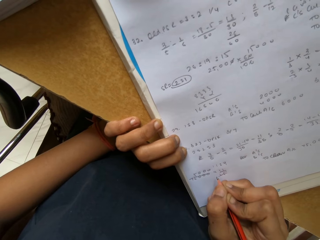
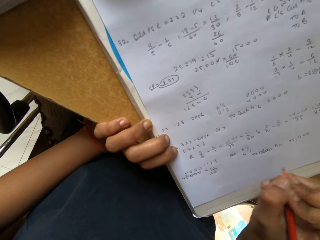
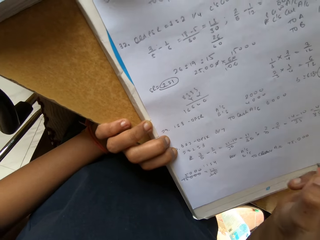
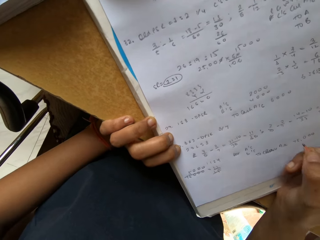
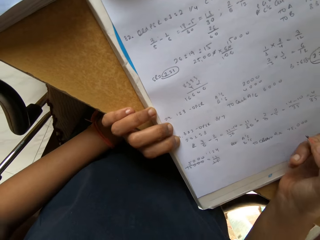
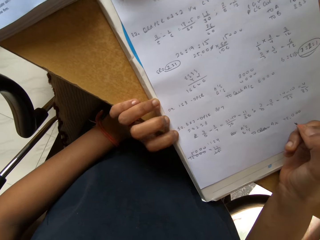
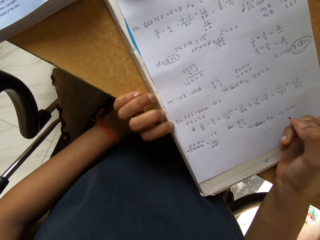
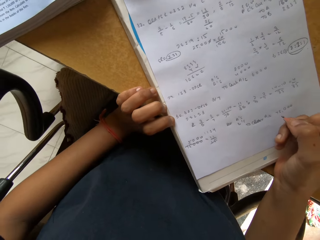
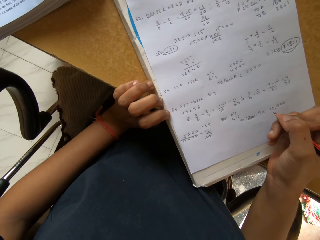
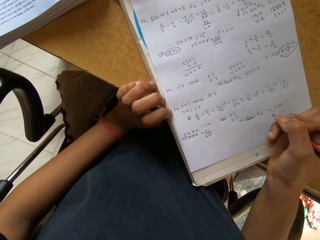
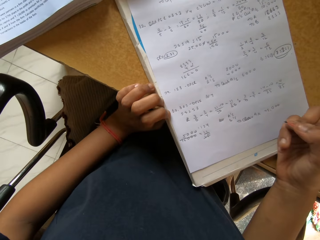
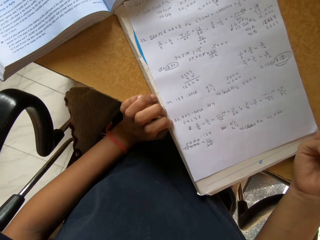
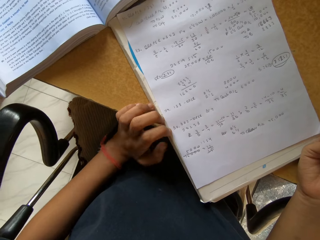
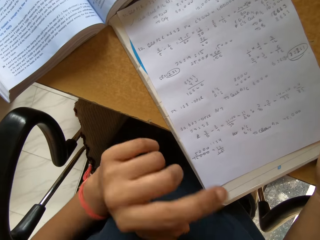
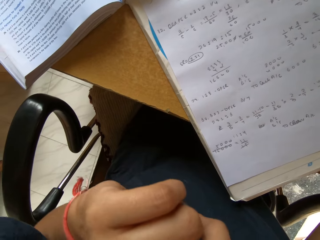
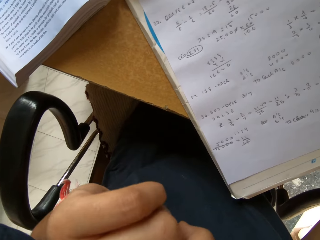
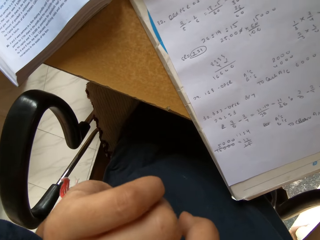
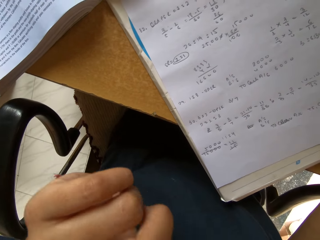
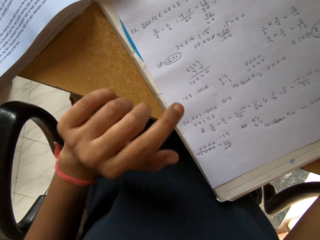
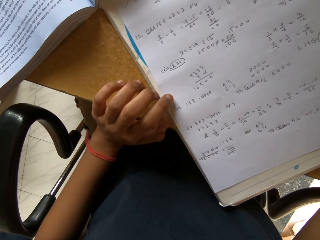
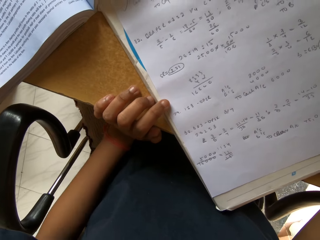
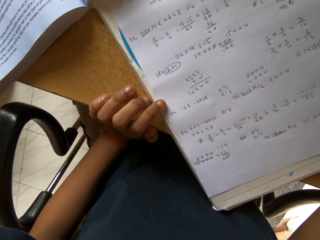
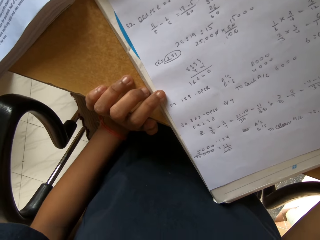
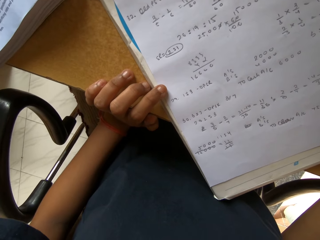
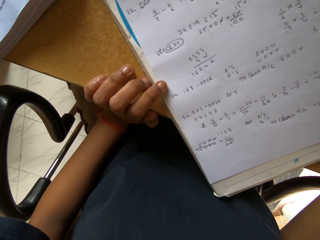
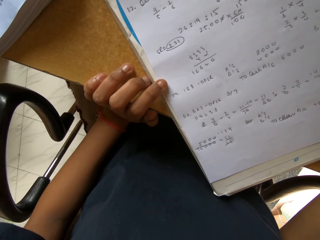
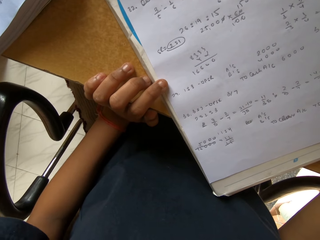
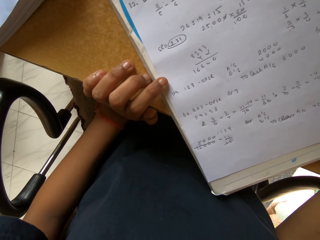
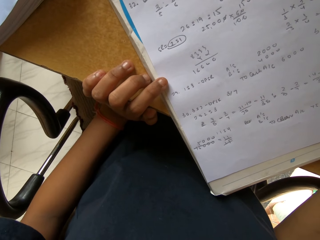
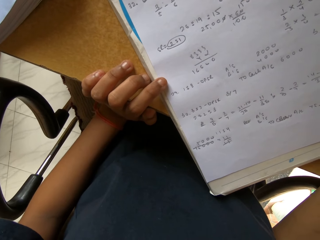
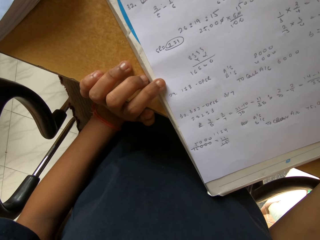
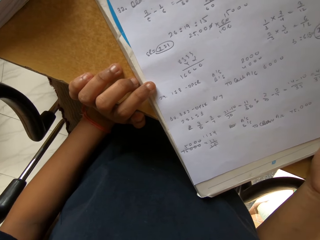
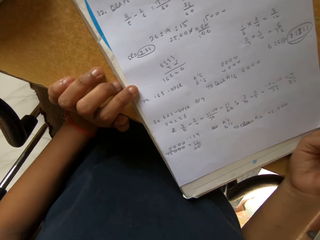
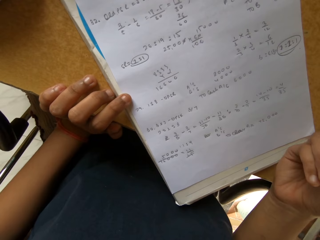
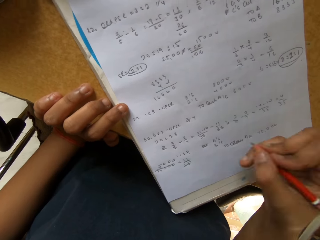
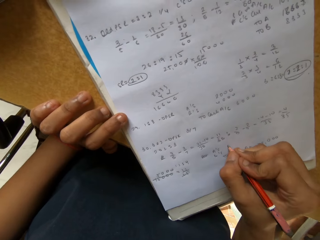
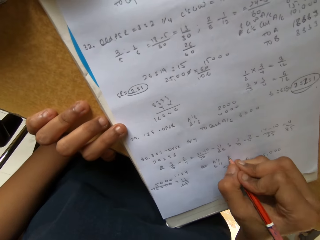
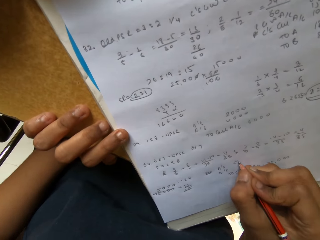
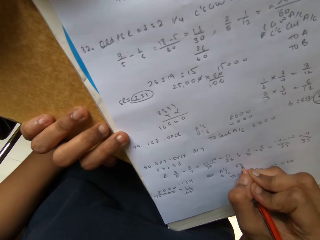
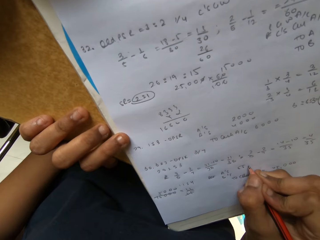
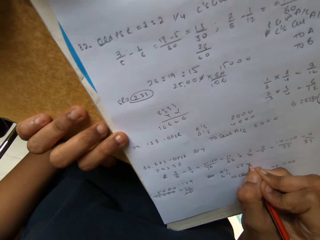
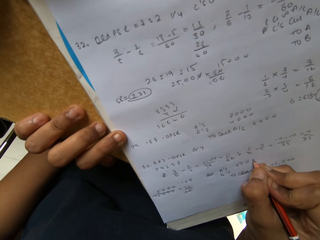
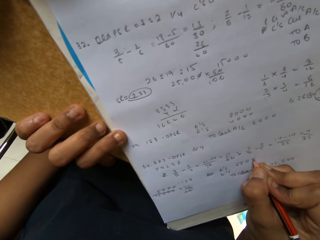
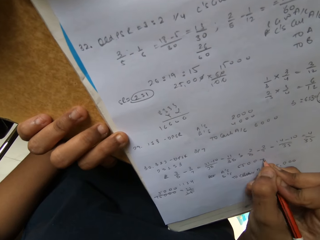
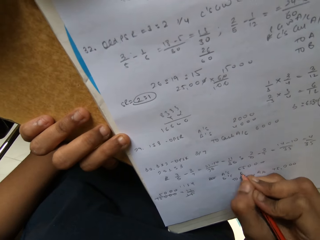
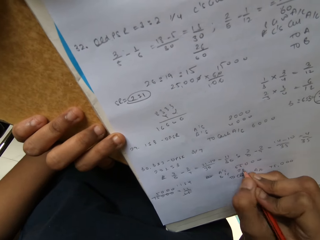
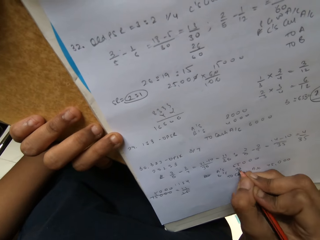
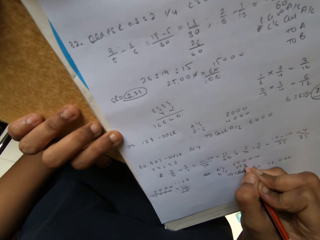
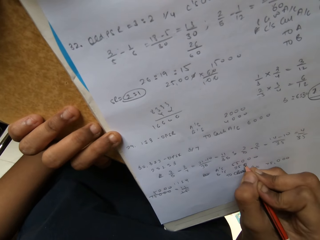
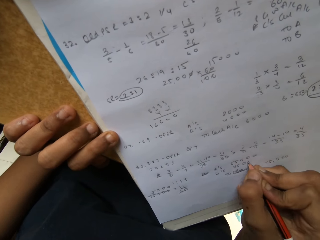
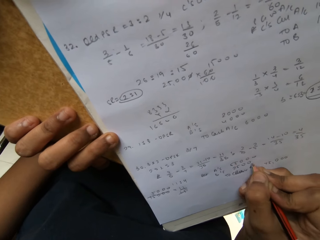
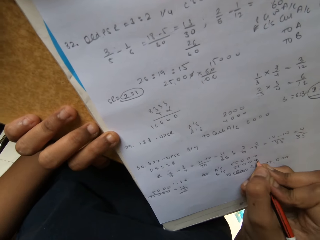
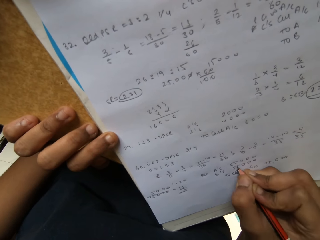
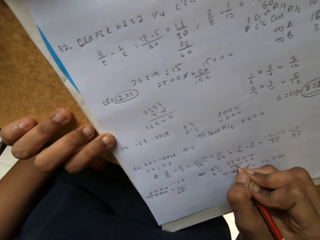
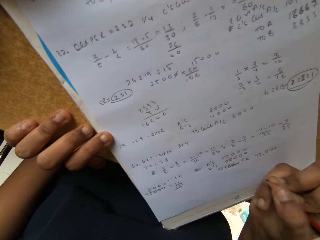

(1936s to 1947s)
The camera wearer stares at the book. She touches her face. She touches the book. She writes on the book with a pencil.

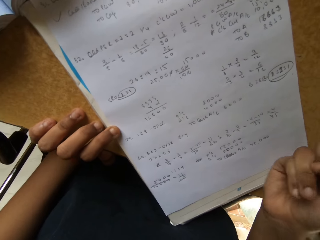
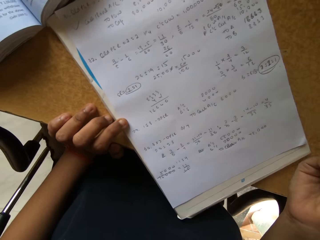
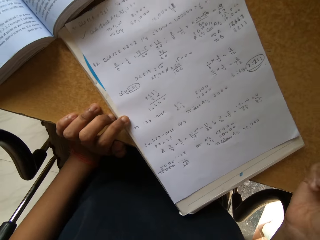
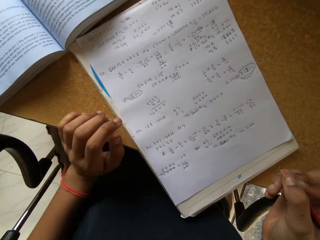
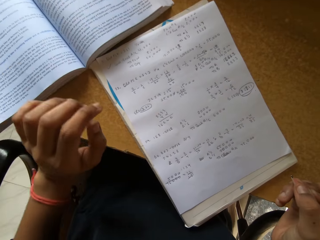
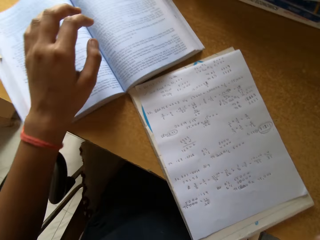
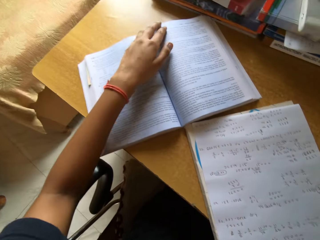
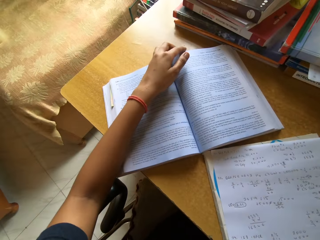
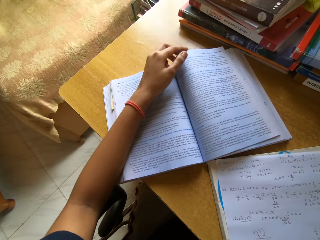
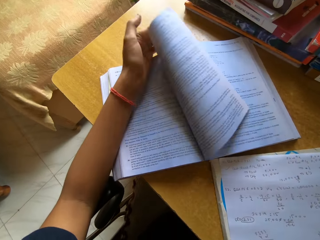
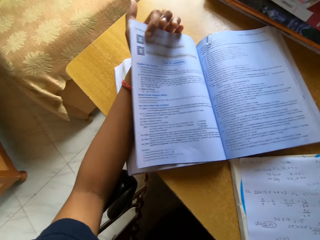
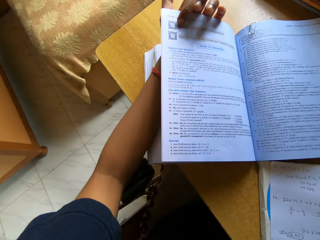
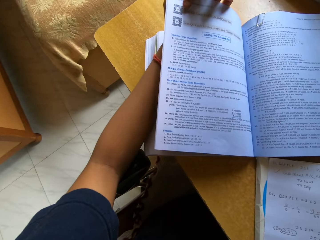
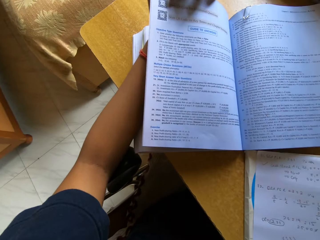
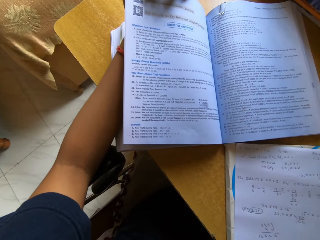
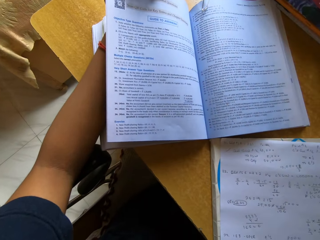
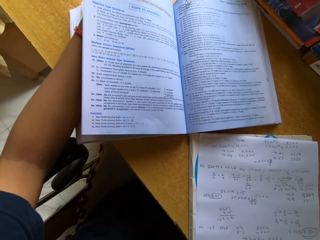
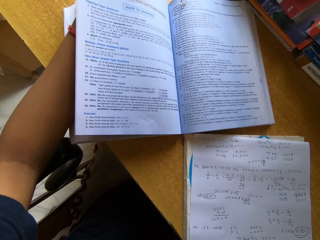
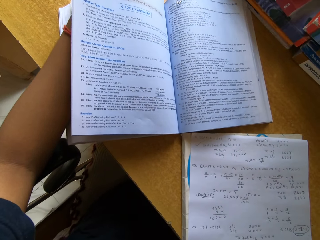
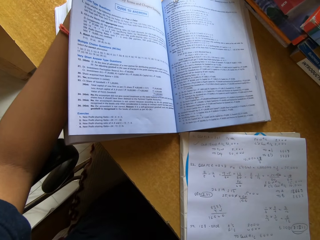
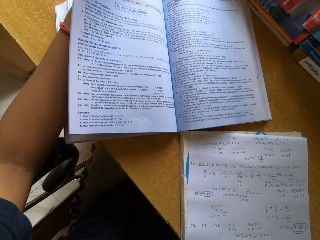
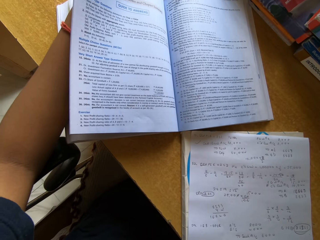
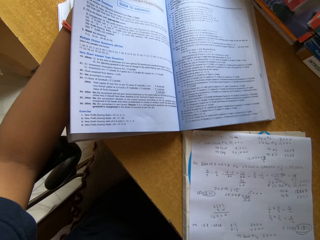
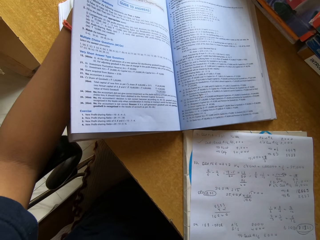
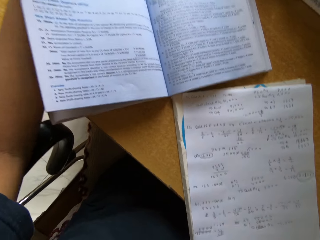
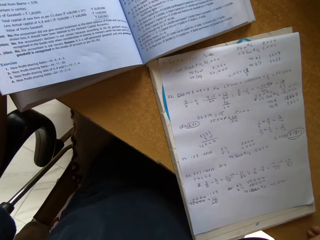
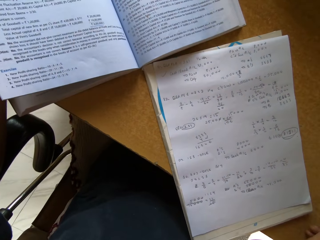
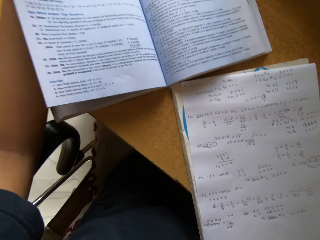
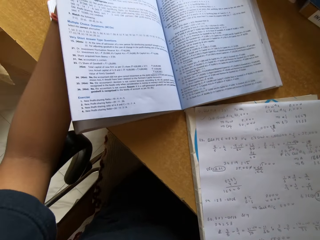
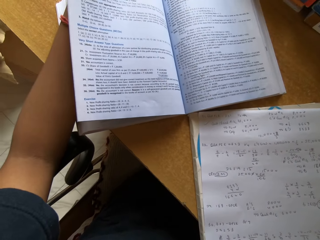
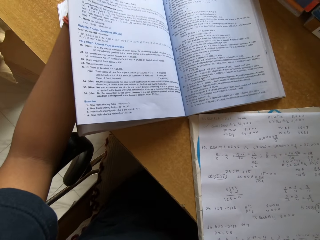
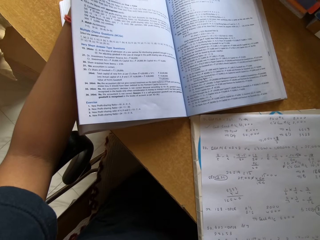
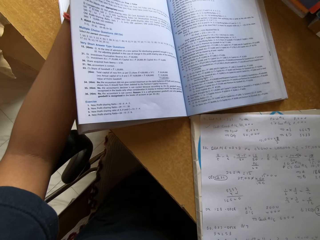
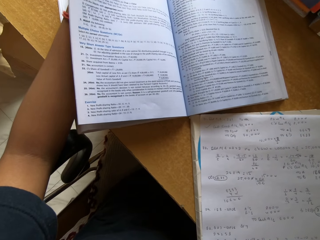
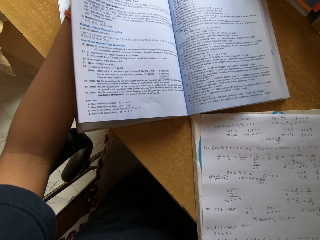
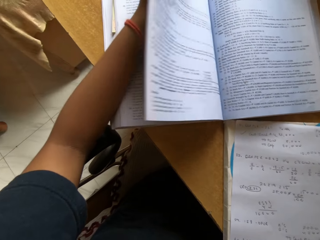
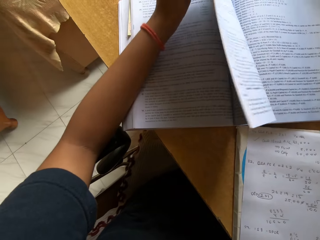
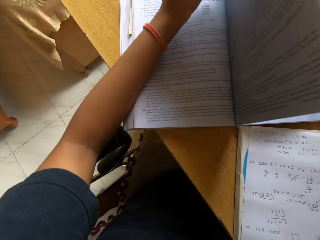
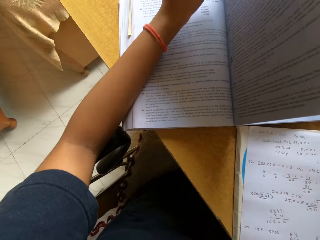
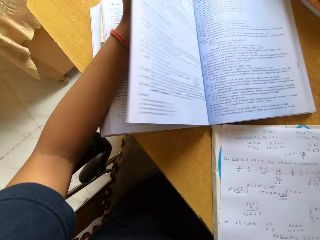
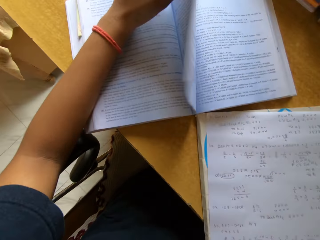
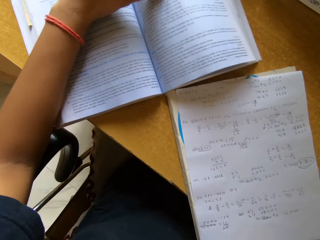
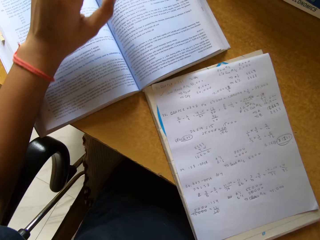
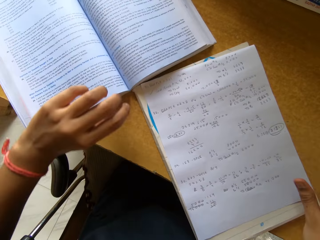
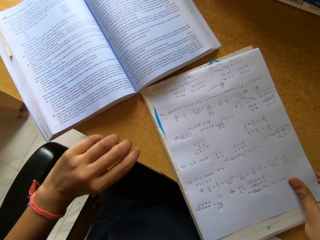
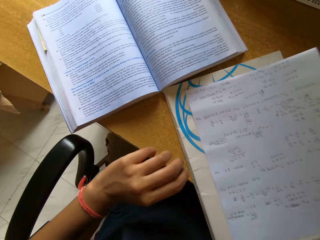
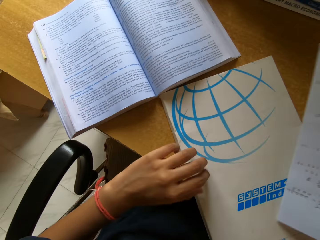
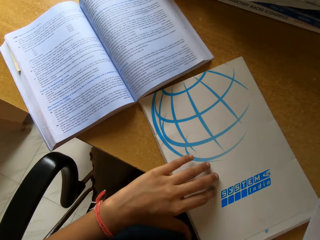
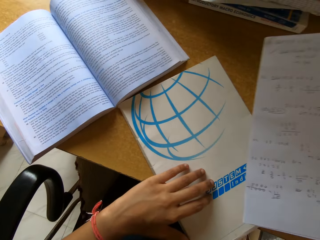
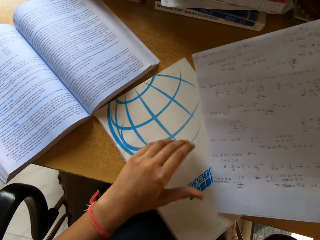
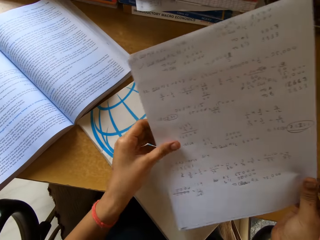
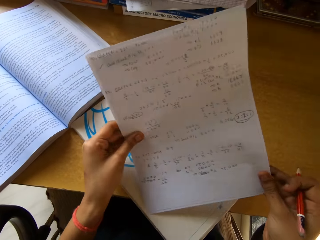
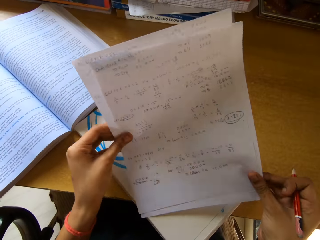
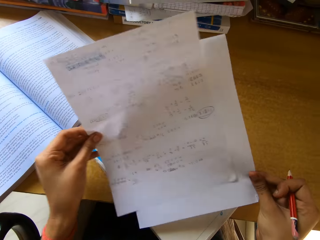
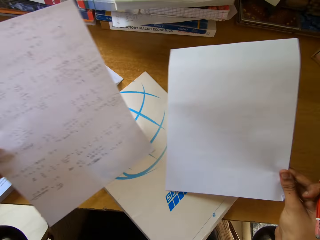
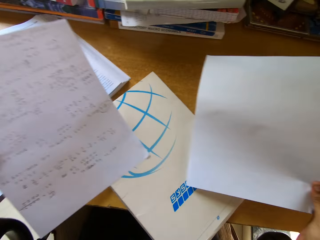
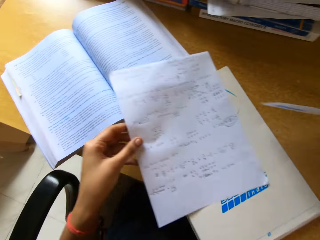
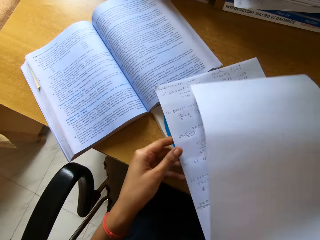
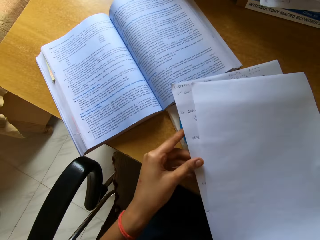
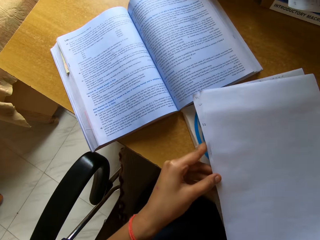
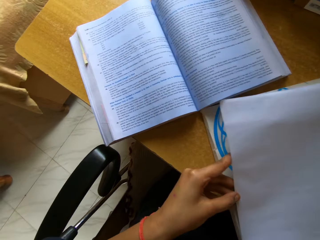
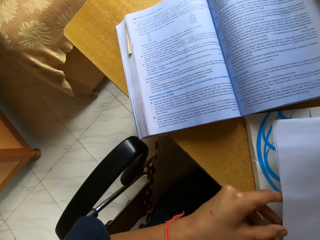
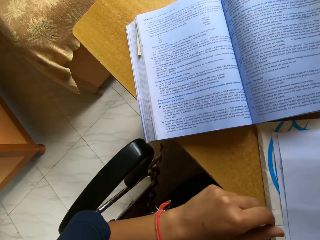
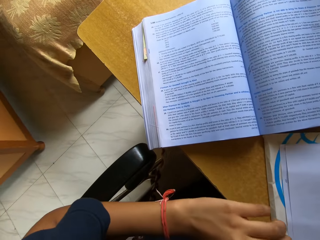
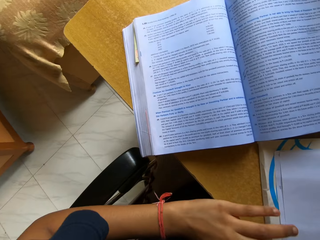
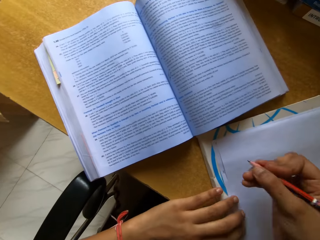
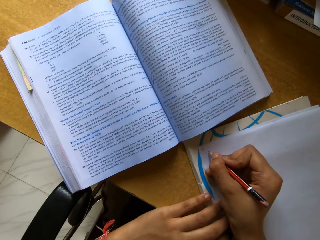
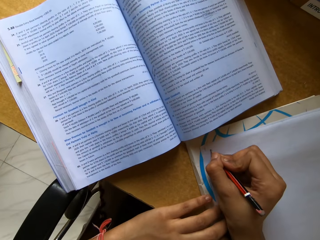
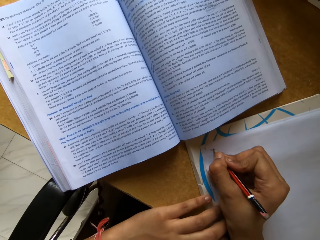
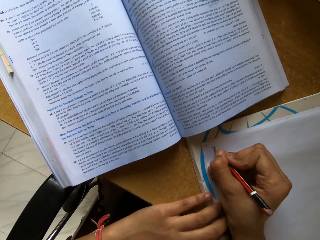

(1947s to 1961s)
The camera wearer stares at the book. They open the book. They pick up a piece of paper on top of the book. They stare at the piece of paper. They stare at the papers.
